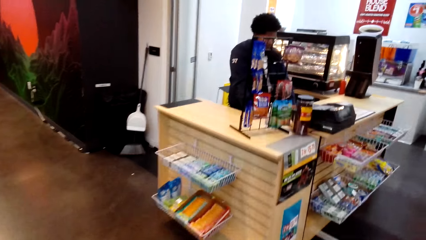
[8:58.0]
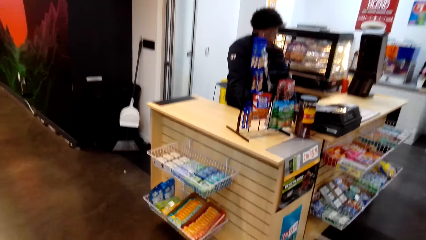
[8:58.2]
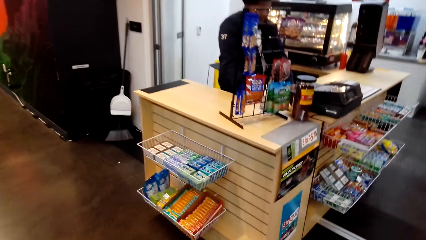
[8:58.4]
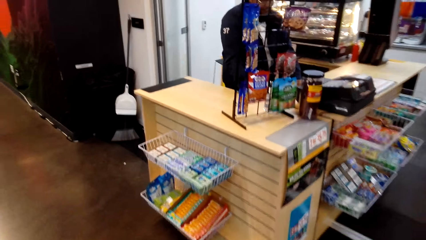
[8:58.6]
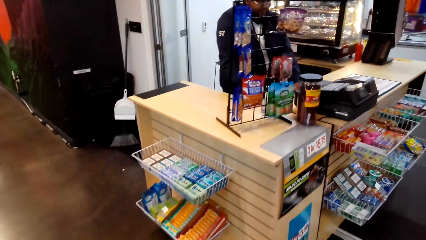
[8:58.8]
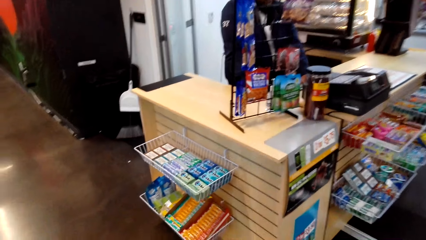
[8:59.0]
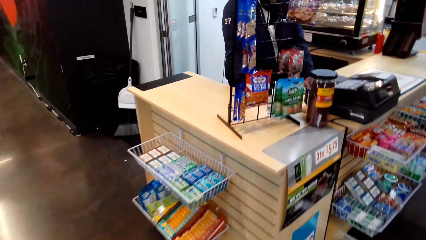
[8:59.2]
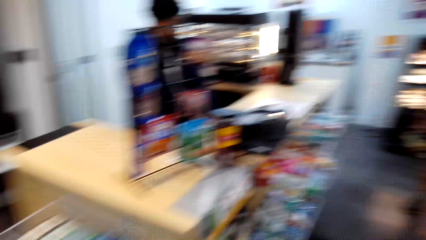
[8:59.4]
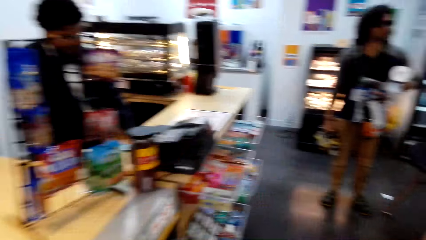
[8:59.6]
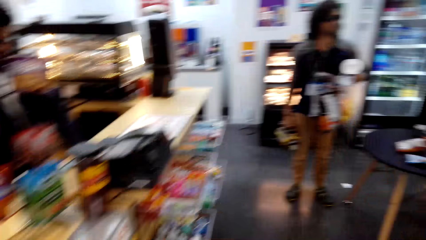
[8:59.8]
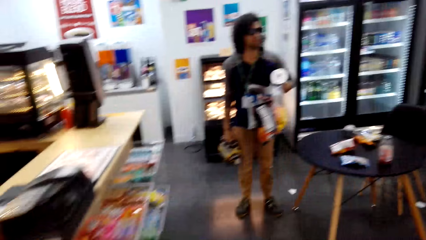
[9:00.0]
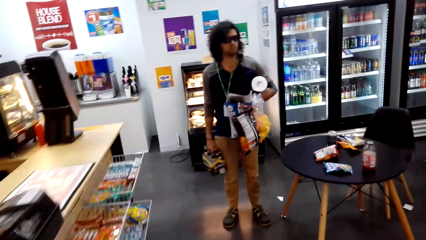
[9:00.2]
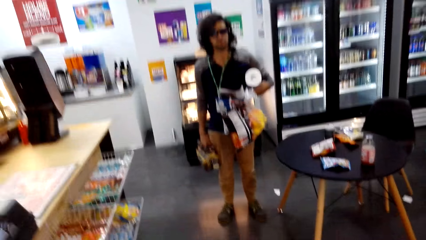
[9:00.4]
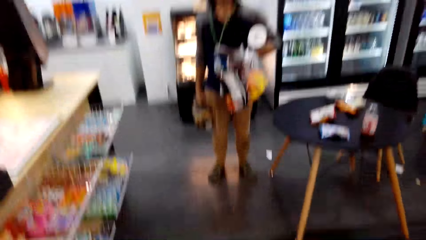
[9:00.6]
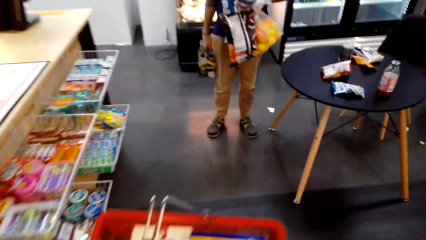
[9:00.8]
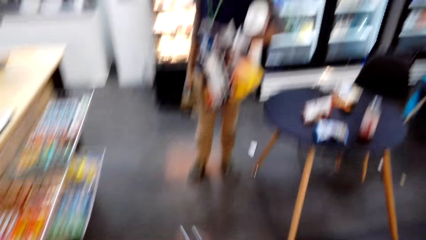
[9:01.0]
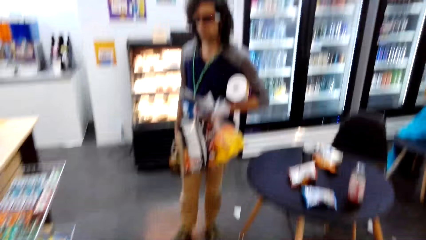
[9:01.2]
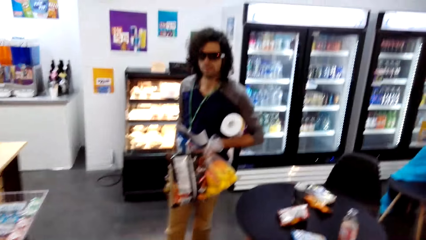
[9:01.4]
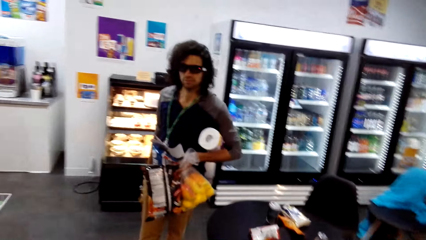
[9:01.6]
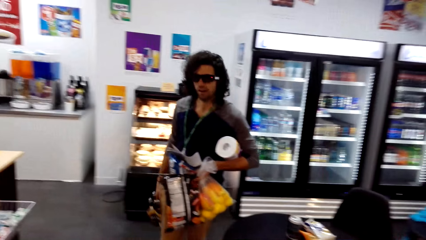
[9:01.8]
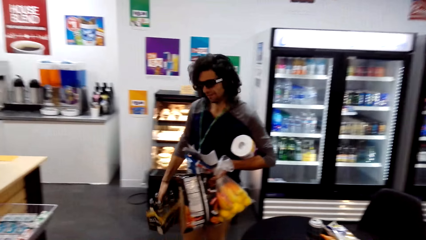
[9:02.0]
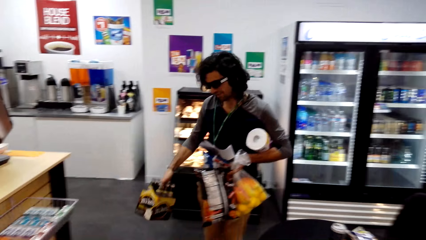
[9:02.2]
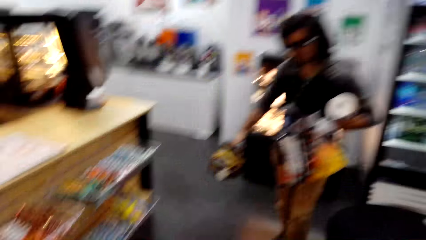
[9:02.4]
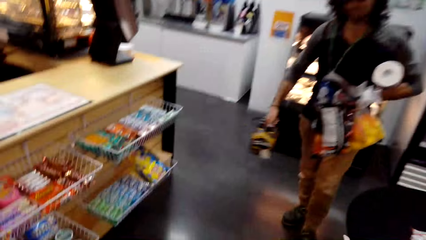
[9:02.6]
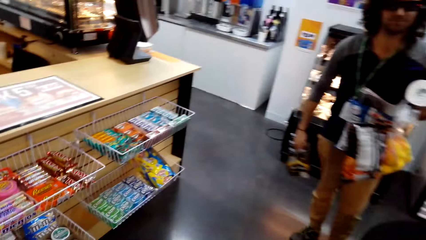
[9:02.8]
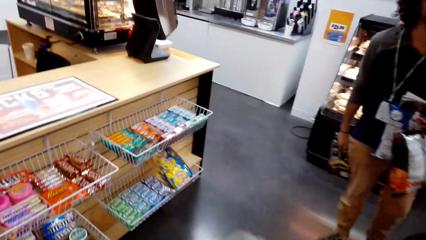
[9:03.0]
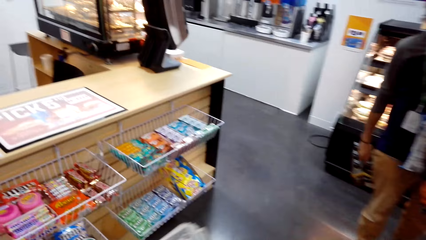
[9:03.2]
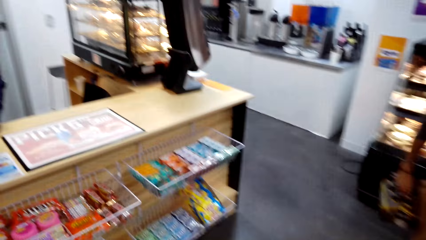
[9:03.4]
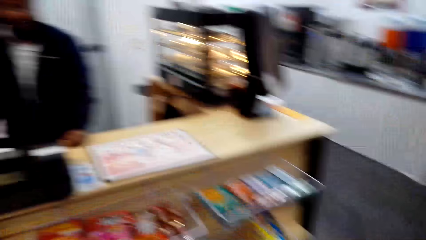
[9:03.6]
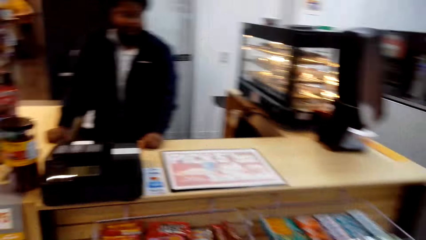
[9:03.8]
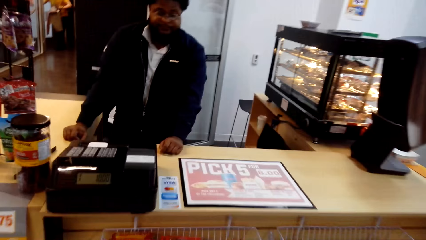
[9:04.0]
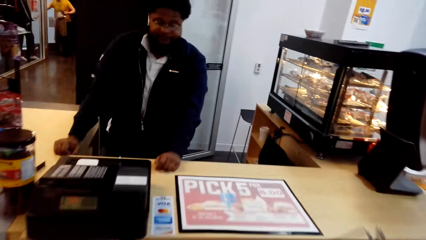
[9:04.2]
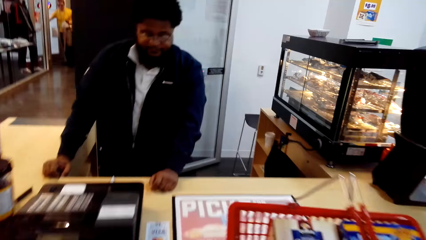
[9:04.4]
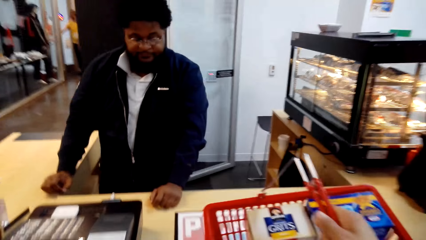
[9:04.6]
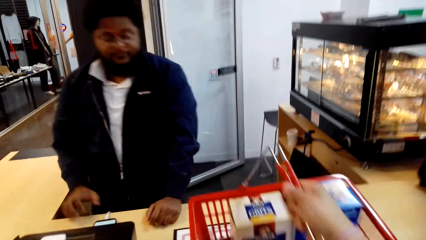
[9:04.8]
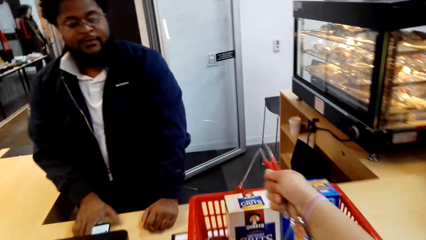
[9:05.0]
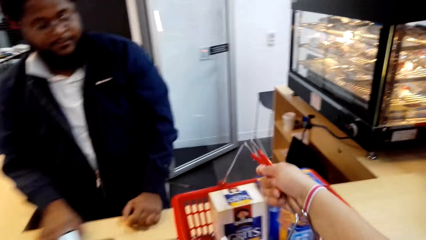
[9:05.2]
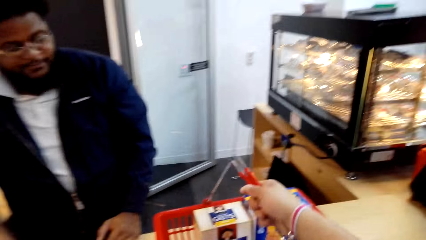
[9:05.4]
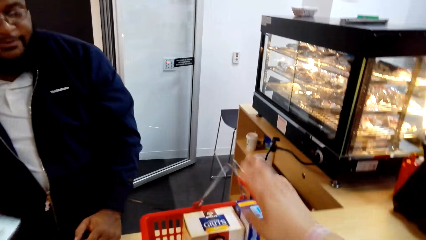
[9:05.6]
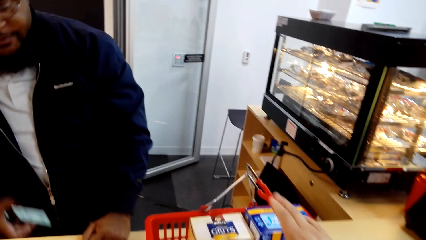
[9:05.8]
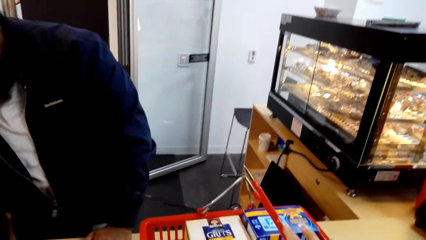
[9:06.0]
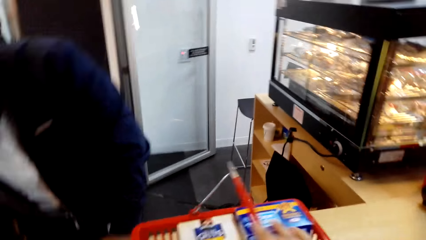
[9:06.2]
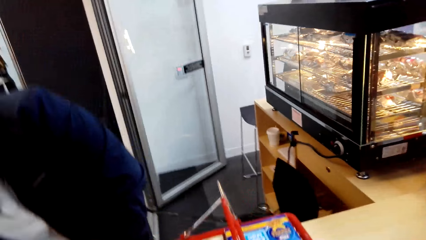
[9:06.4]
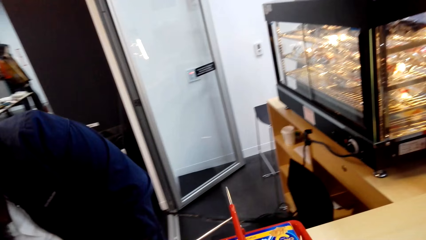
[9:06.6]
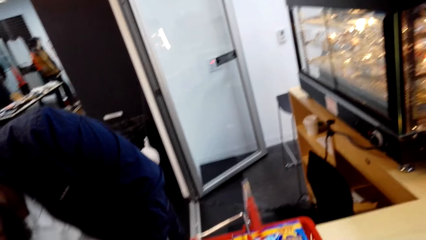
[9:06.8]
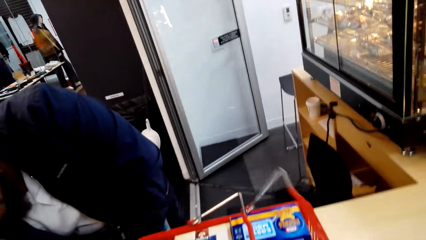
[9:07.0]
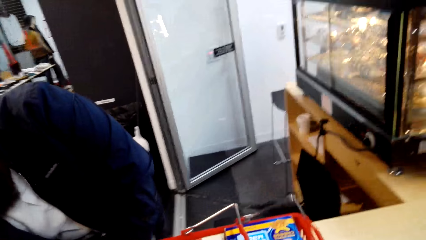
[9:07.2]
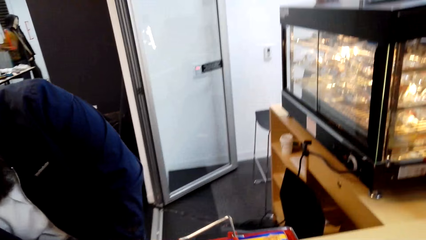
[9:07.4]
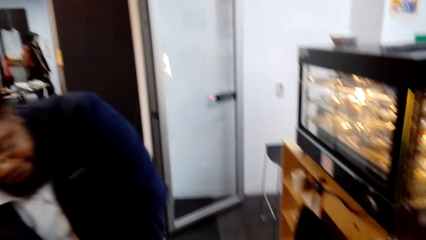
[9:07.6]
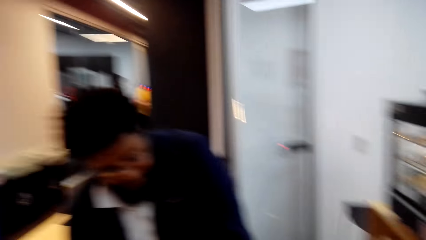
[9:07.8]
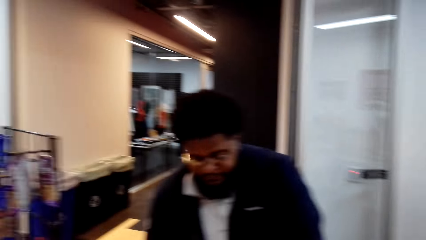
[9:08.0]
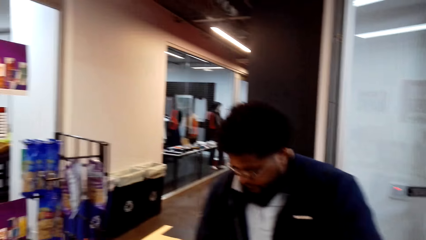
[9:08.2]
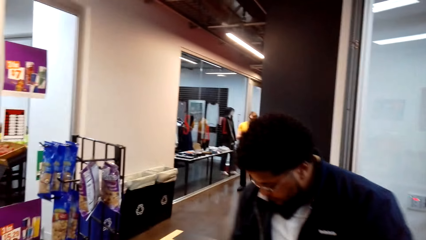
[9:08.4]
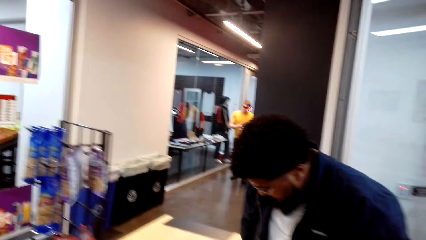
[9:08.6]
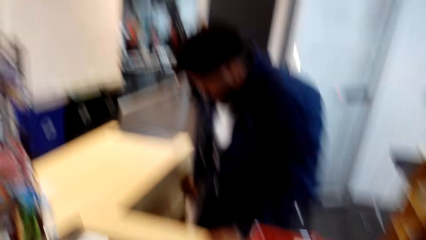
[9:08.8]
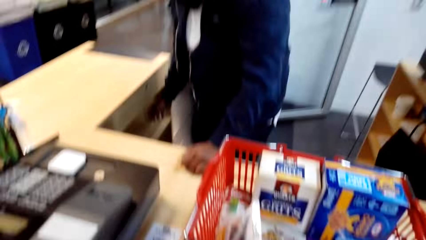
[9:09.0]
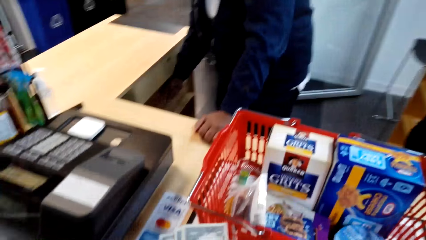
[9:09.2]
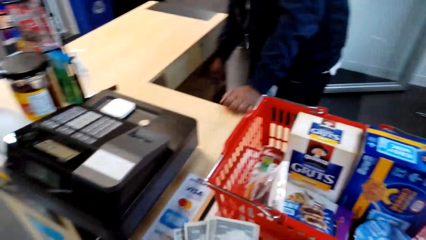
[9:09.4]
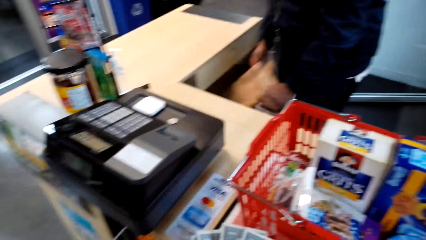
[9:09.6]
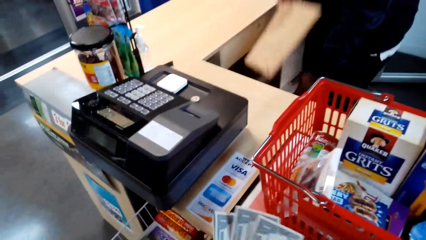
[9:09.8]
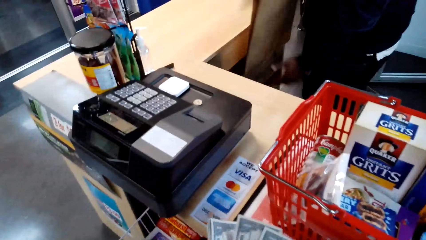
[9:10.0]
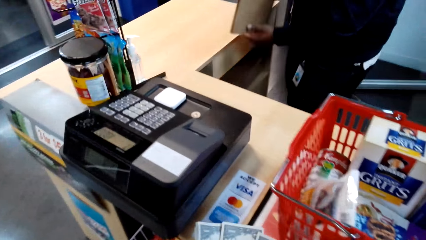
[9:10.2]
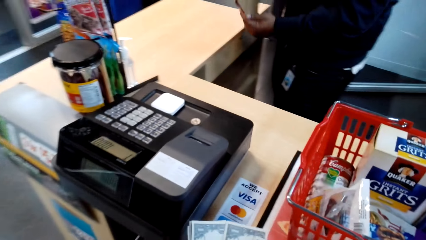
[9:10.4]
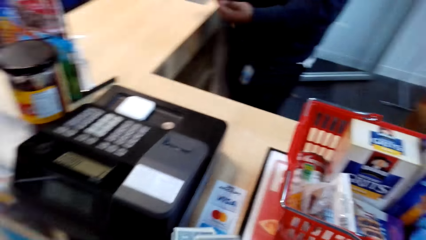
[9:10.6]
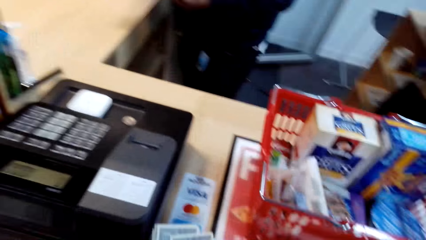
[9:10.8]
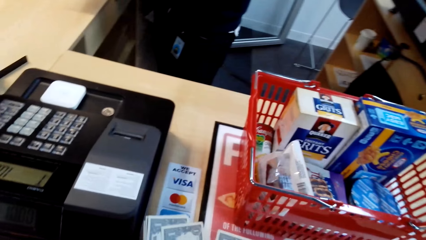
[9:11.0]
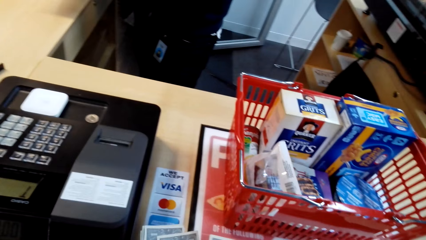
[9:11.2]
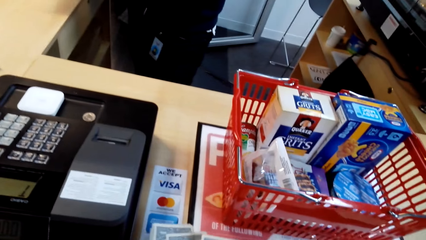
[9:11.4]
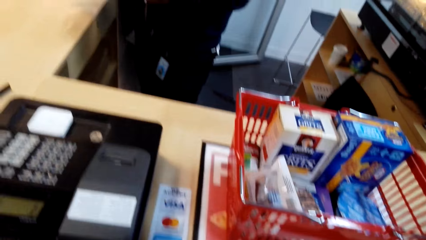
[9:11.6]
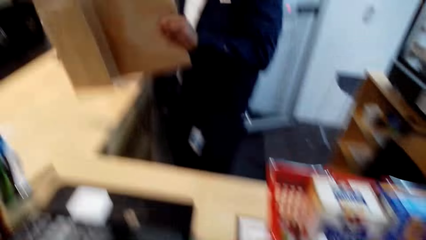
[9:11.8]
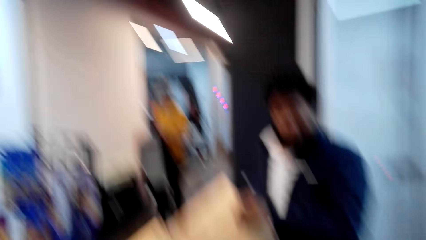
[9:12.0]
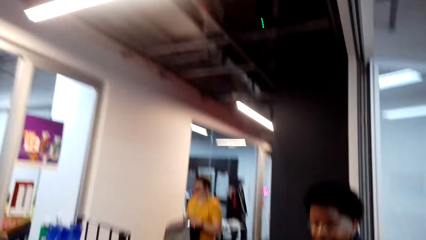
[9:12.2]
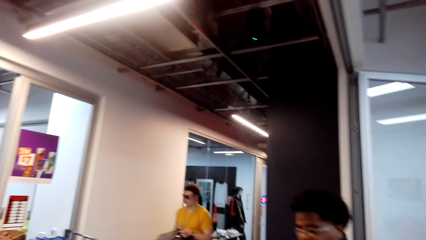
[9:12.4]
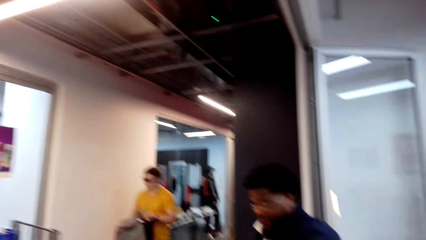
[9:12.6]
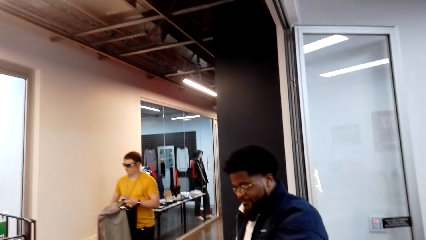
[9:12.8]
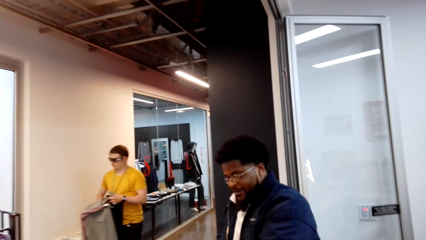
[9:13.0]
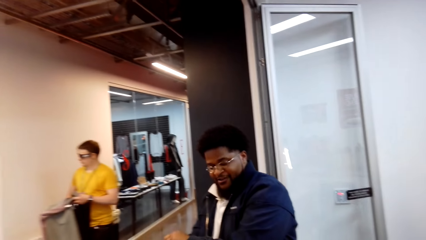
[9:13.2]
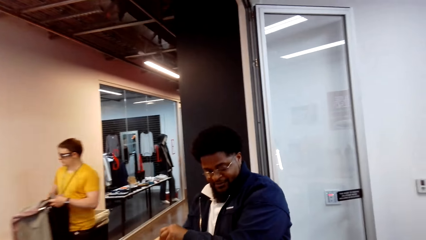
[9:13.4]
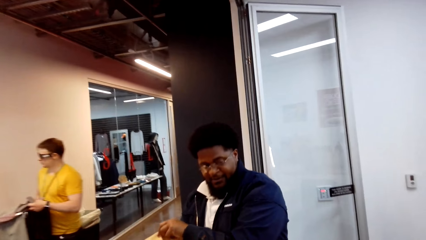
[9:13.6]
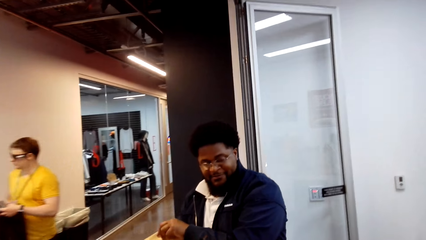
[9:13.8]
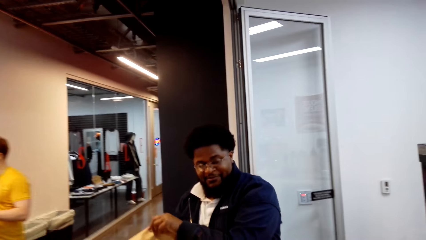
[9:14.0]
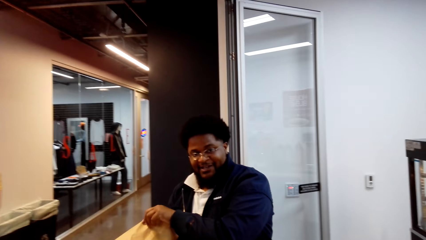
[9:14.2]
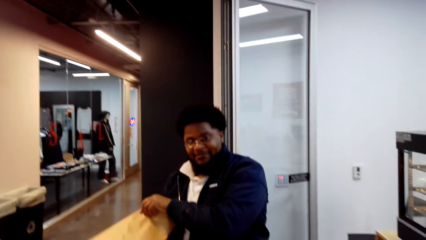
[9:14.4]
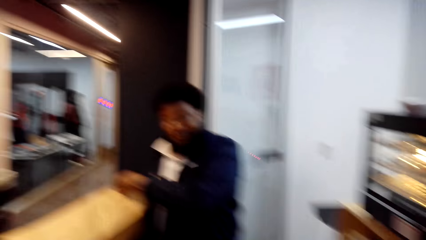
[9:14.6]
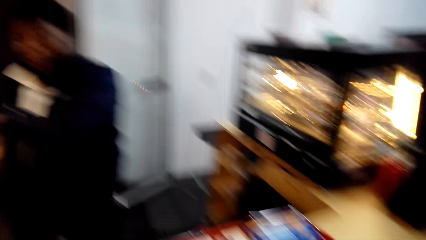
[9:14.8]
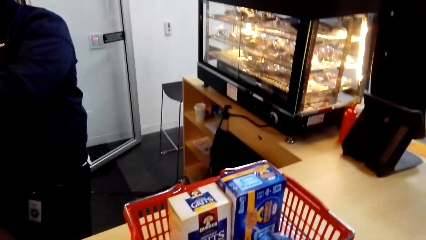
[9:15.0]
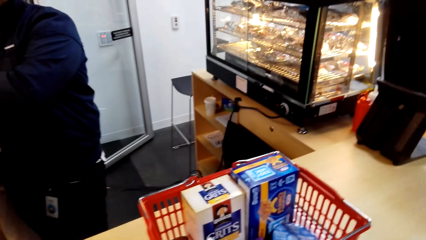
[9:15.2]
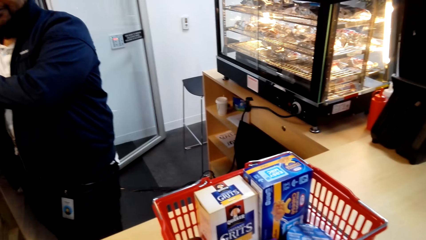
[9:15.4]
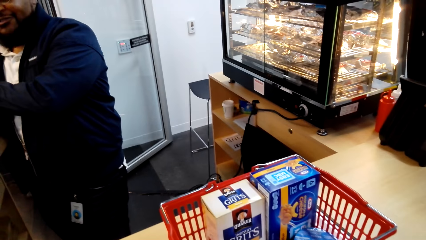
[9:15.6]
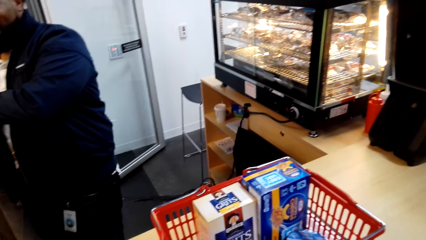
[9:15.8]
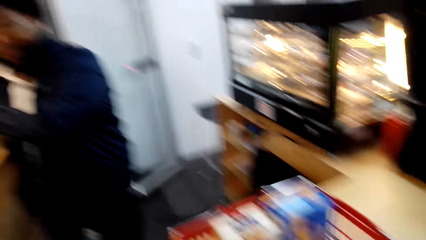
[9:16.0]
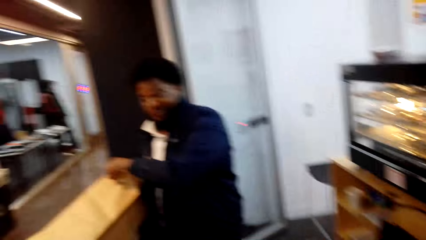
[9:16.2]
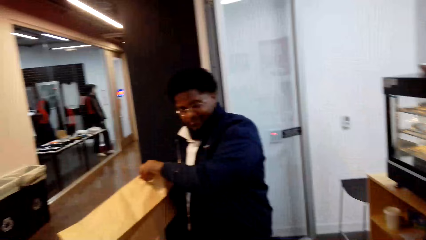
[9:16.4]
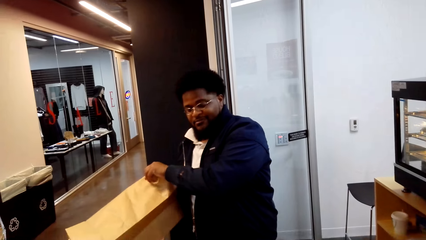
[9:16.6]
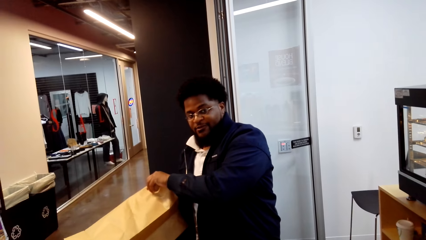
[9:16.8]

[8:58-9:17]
A man stands close to the counter. The man uses gestures. Another man stands at the counter. The camera wearer puts a shopping basket on the counter. The other man picks something on the counter and puts something on the shelf. The camera wearer moves the shopping basket handles. They look around. The other man moves around. The camera wearer counts currency notes. The other man picks a paper bag. The camera wearer interacts with a cashier. The other man holds the paper bag. The camera wearer looks around. The other man puts his hand in the paper bag. The camera wearer looks at the shopping basket.
